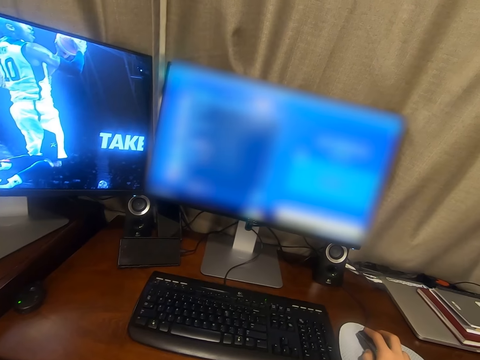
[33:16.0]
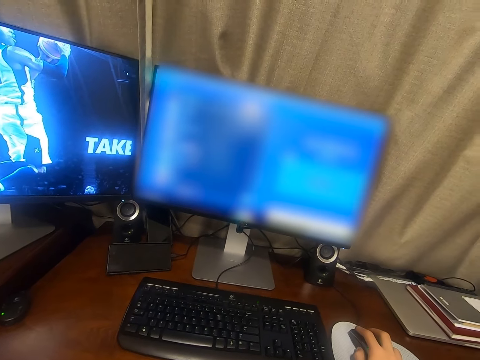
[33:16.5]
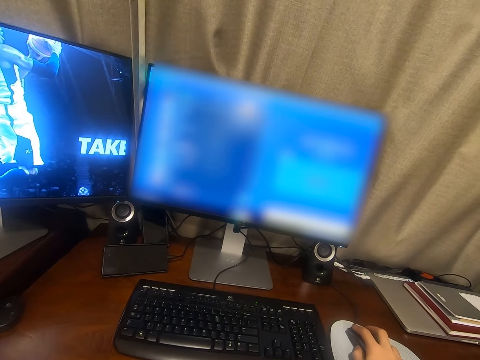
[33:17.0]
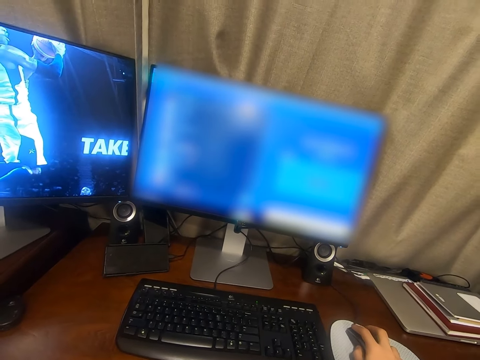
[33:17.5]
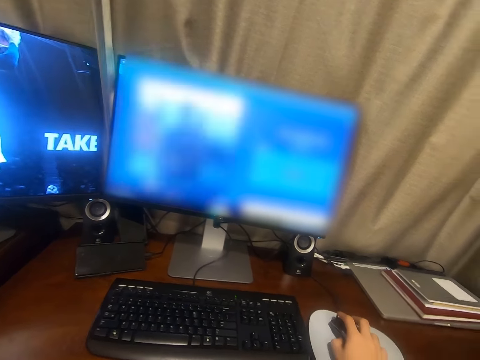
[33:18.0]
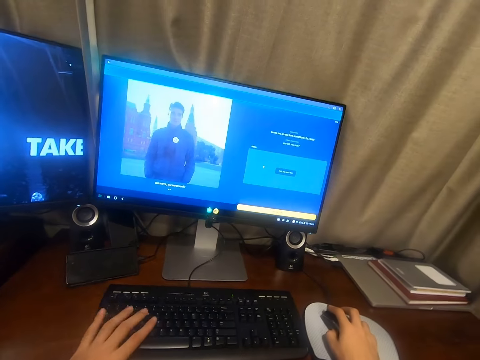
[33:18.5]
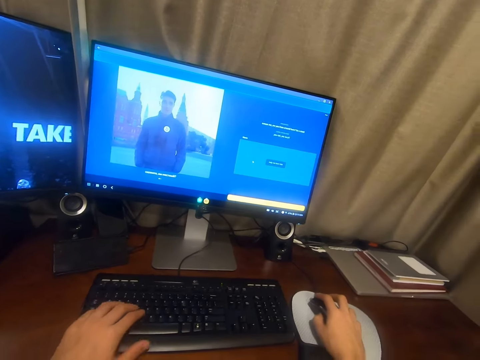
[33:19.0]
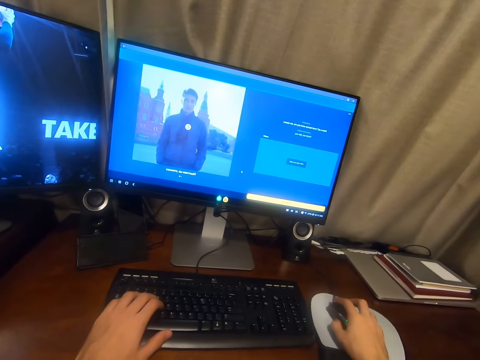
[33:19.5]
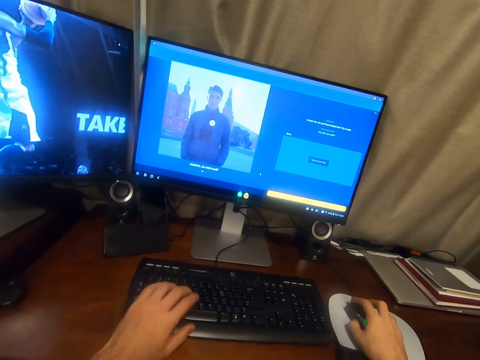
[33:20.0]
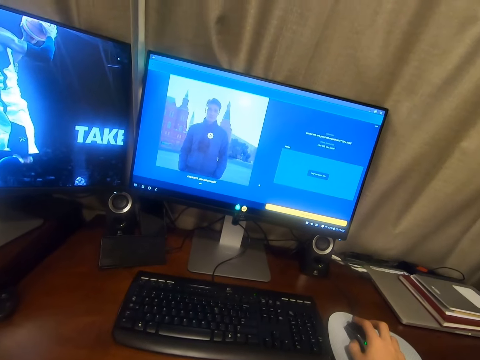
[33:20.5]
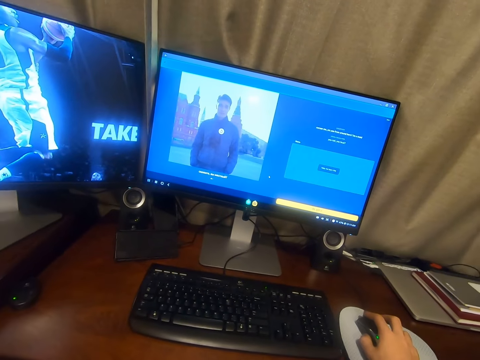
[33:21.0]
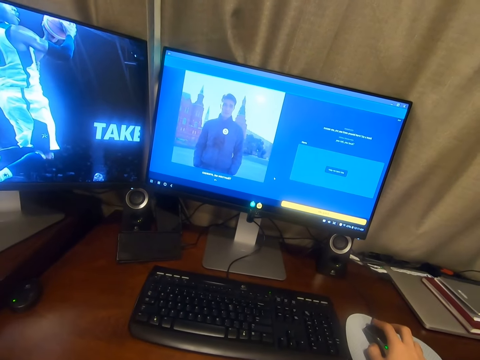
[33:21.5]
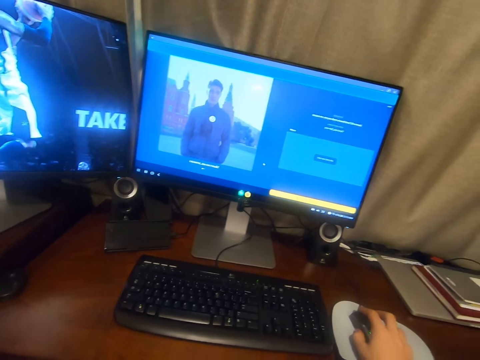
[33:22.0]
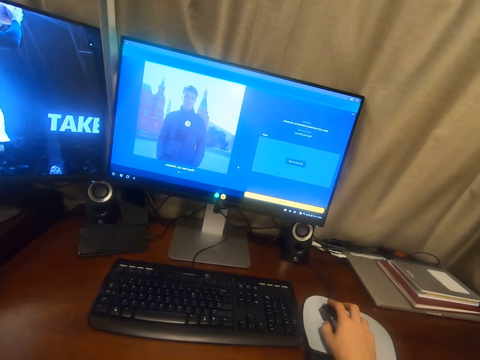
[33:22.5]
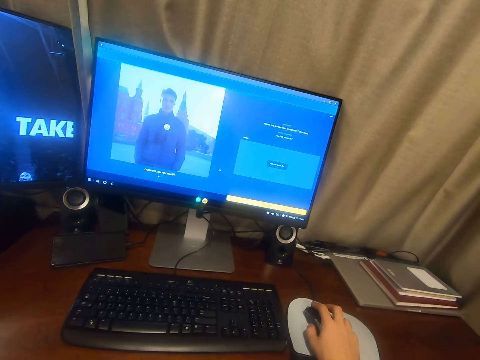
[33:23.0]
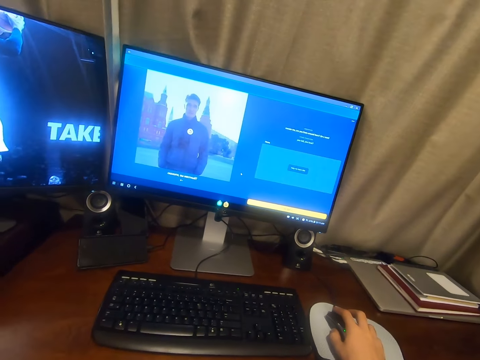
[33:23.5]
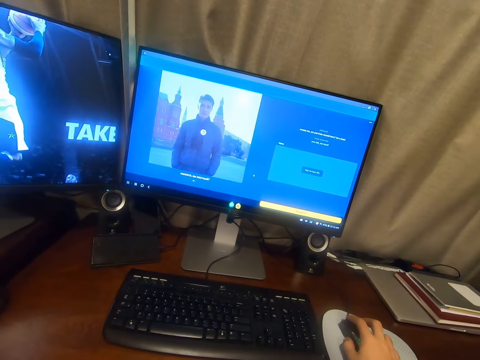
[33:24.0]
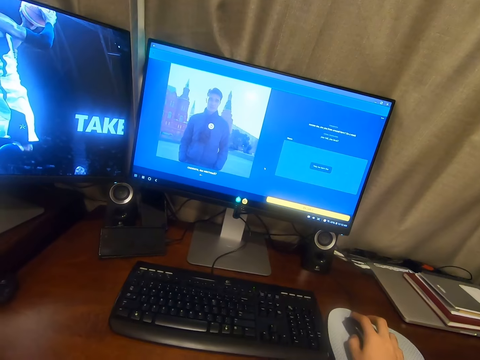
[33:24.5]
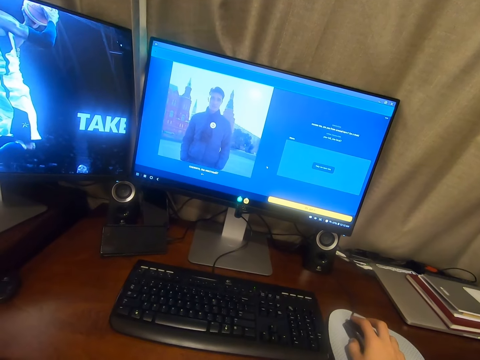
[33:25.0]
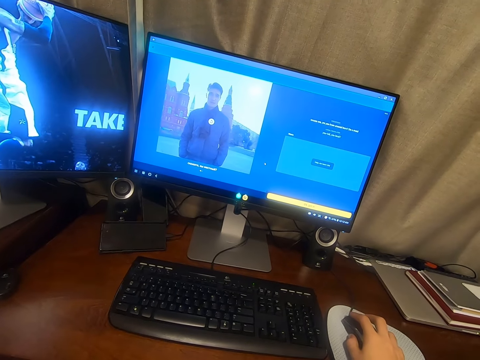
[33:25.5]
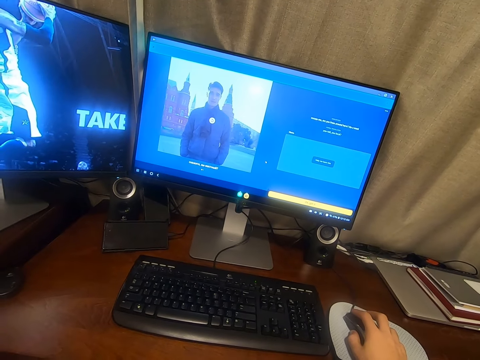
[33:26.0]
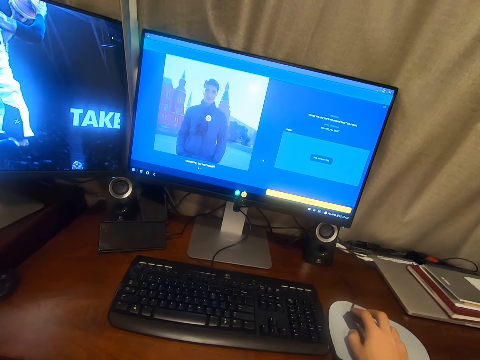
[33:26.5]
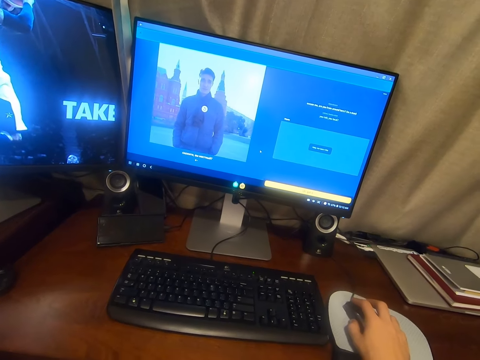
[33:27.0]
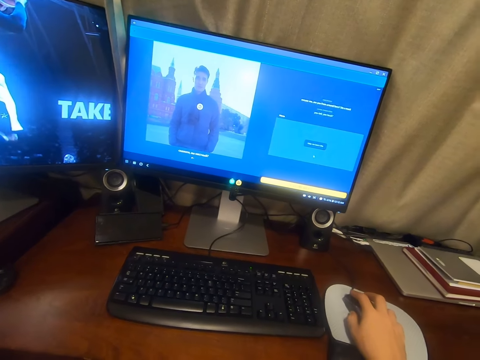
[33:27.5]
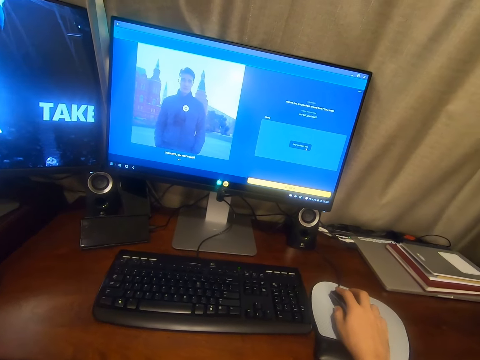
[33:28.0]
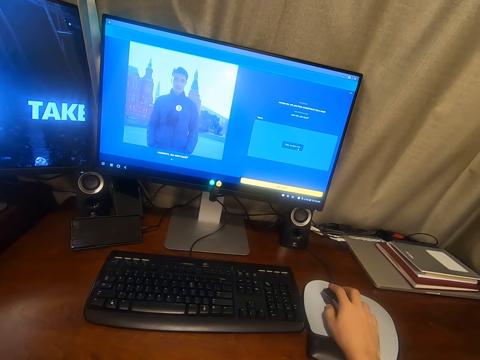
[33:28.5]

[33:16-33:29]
The camera wearer presses the keyboard with the left hand. They move a hand away from the keyboard. They talk. They look around.

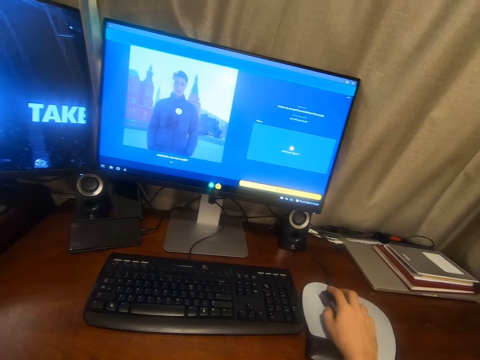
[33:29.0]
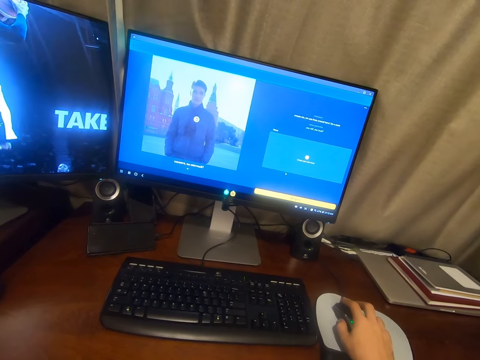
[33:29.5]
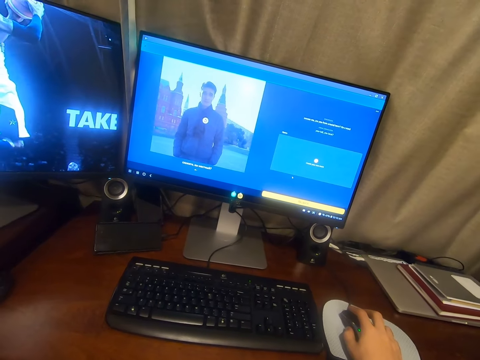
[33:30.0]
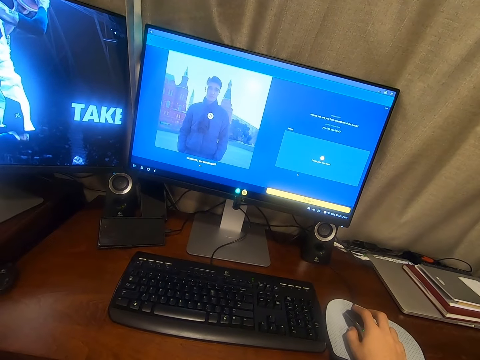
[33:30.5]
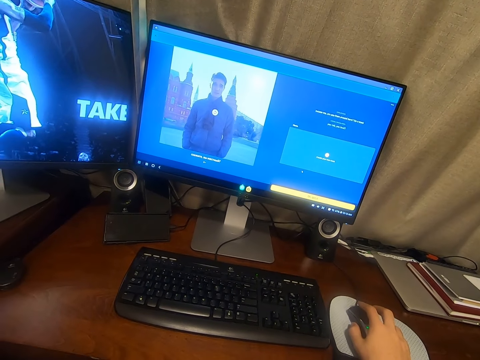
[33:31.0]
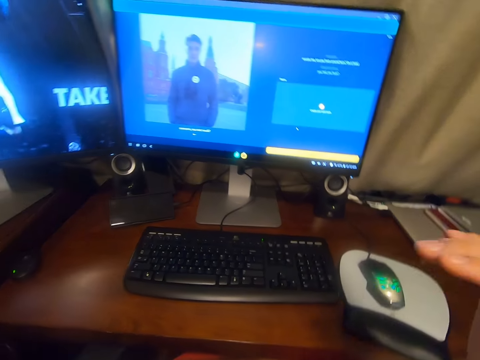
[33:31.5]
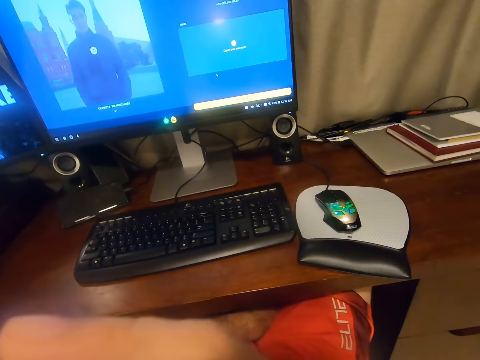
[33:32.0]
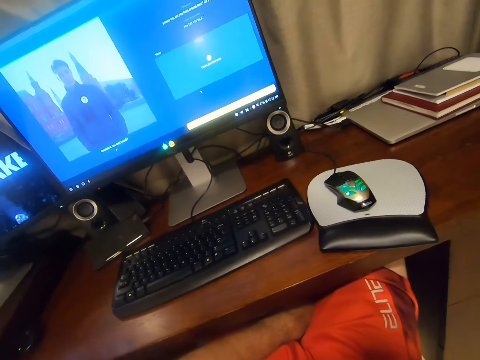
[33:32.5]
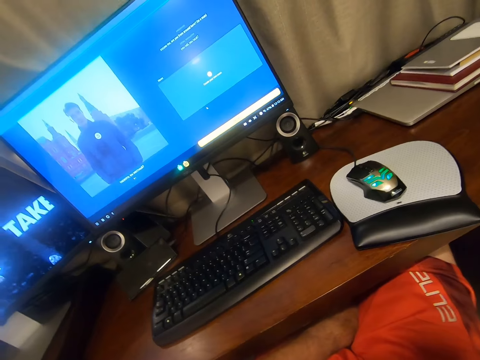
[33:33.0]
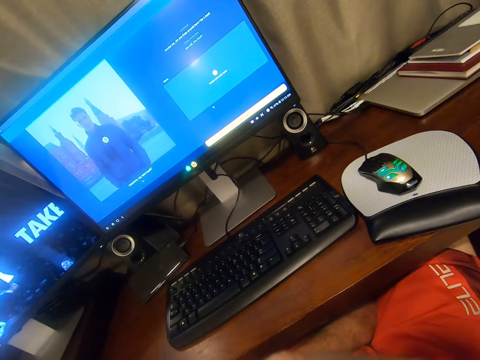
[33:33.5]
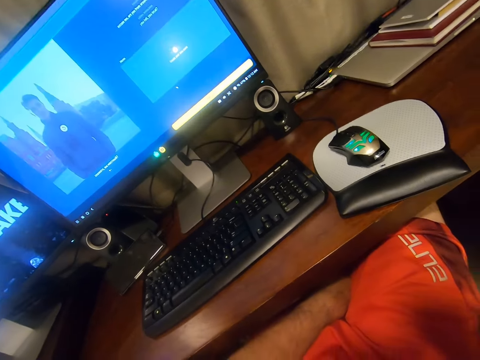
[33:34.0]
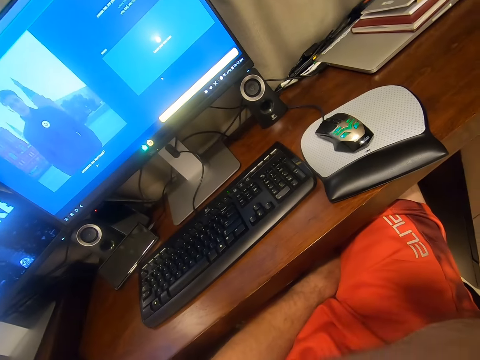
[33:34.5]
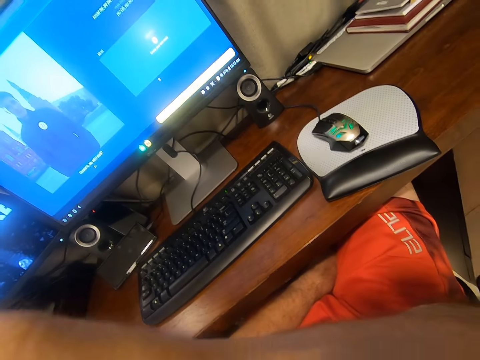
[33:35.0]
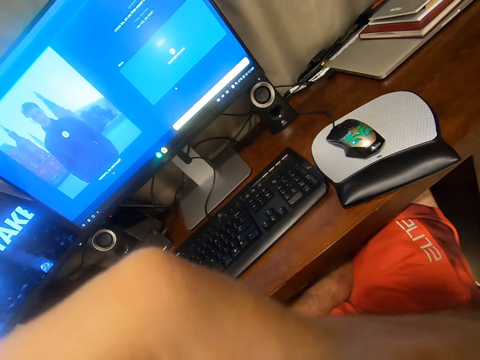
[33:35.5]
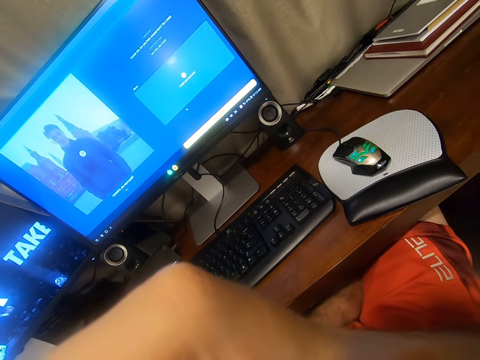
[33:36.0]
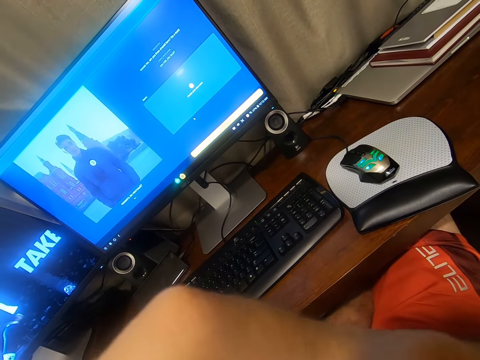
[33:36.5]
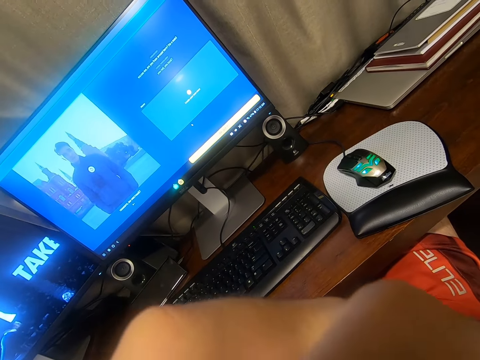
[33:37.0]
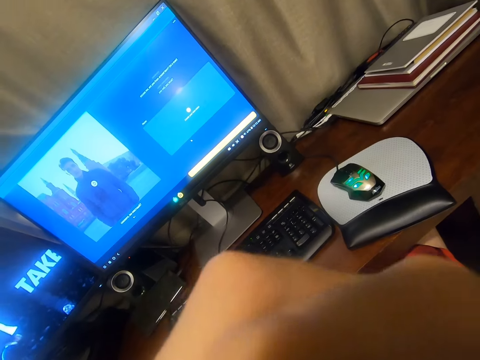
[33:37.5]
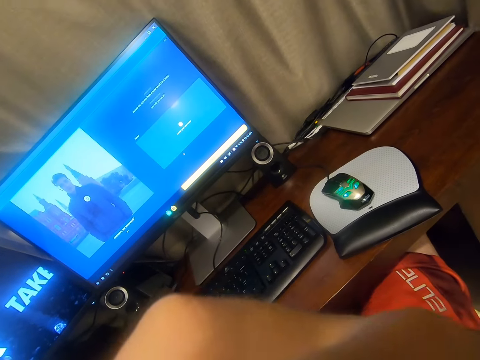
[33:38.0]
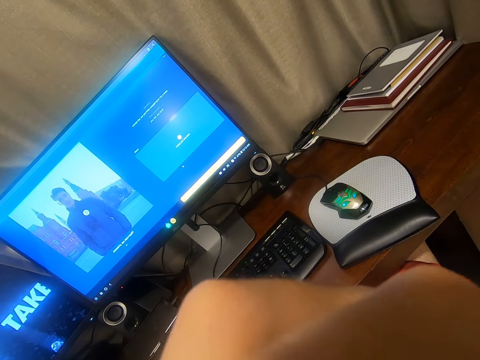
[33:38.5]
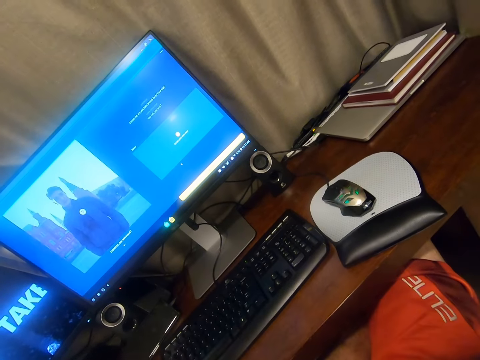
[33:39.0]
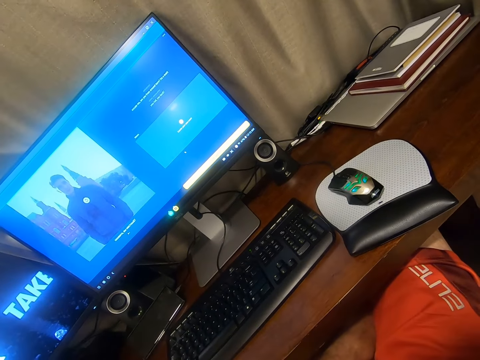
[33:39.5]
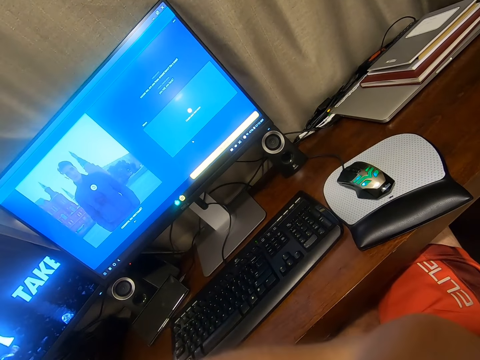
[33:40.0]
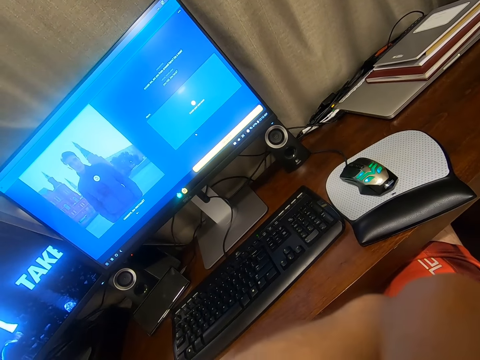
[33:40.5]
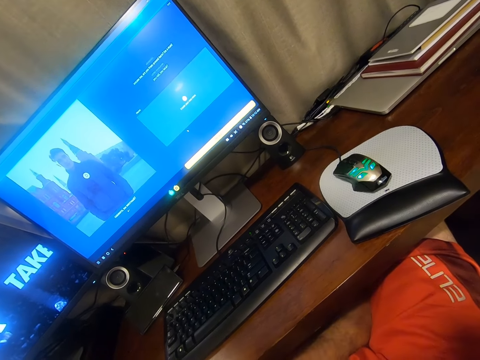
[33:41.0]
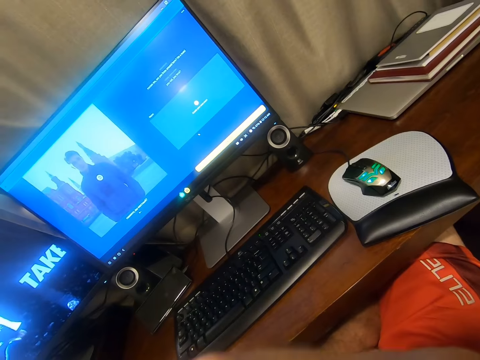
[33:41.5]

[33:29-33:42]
The camera wearer moves a hand away from the mouse. They adjust the camera. They talk.
